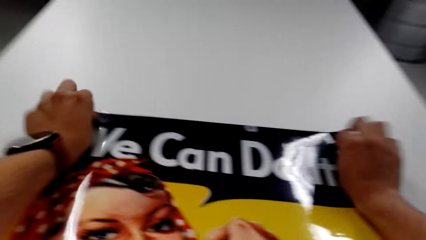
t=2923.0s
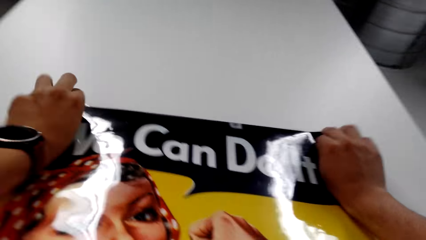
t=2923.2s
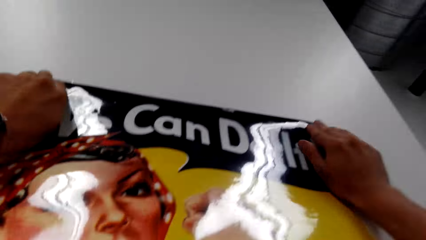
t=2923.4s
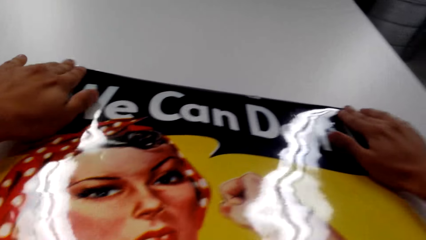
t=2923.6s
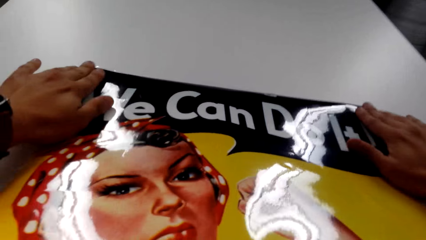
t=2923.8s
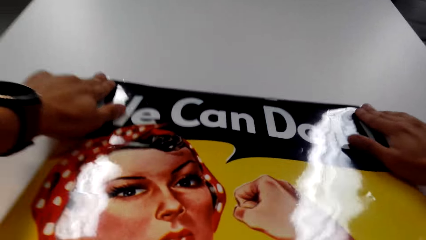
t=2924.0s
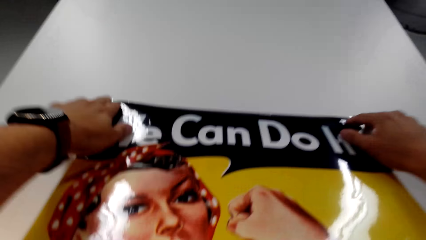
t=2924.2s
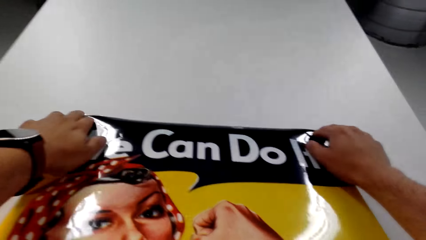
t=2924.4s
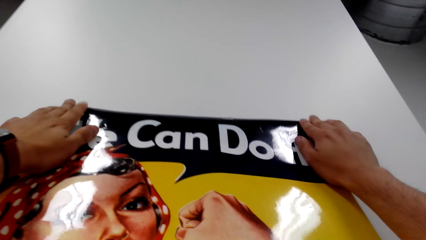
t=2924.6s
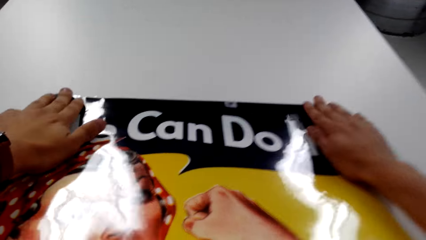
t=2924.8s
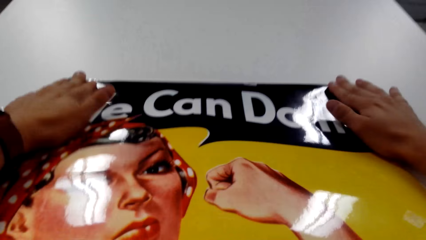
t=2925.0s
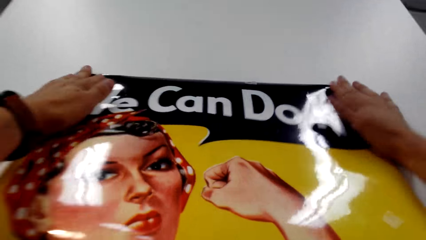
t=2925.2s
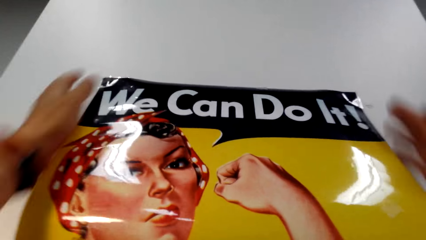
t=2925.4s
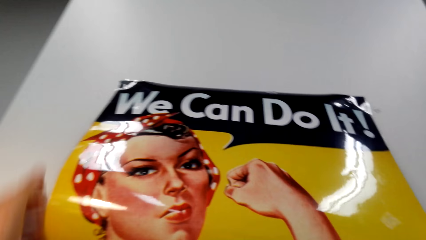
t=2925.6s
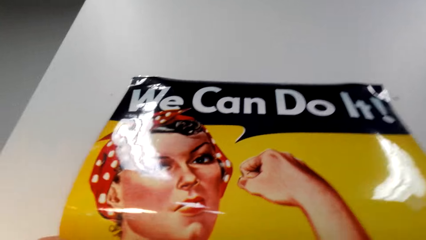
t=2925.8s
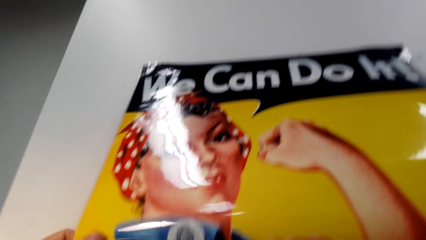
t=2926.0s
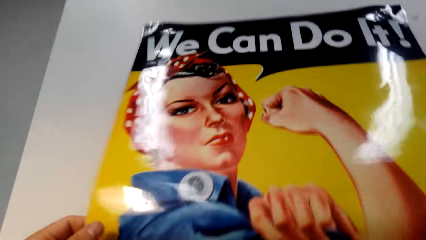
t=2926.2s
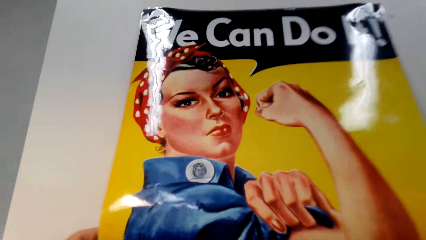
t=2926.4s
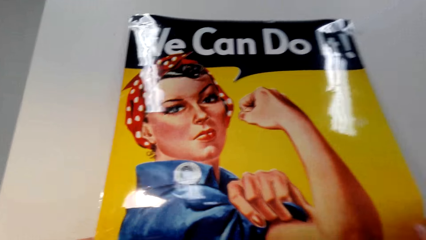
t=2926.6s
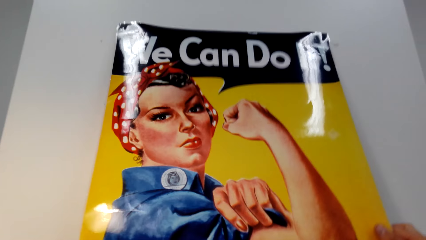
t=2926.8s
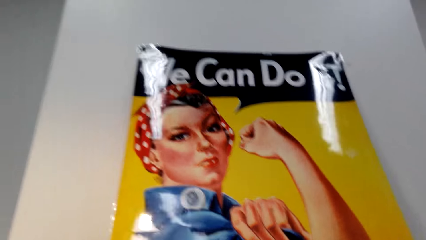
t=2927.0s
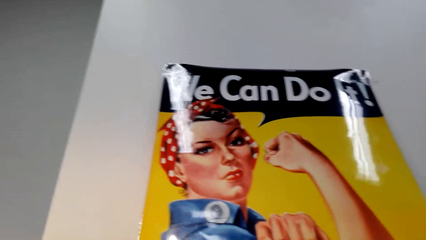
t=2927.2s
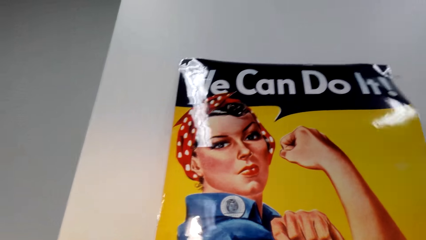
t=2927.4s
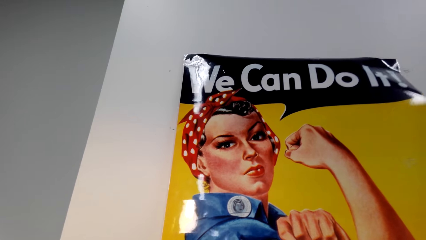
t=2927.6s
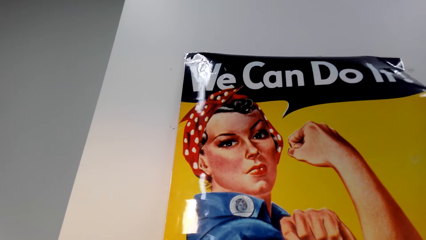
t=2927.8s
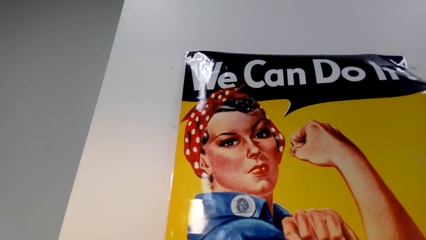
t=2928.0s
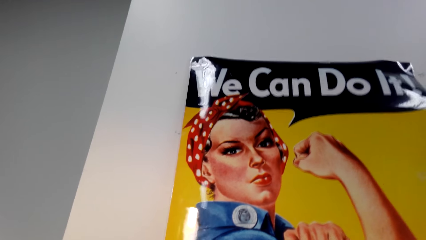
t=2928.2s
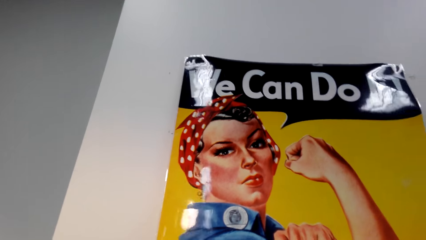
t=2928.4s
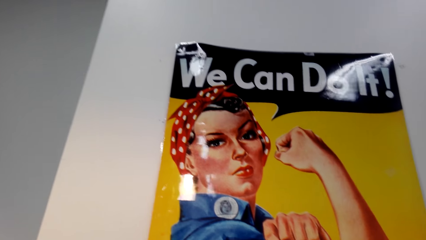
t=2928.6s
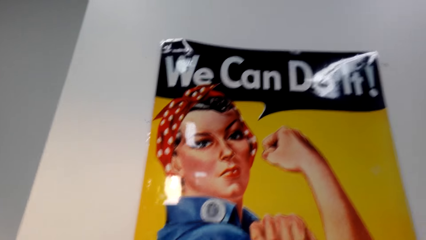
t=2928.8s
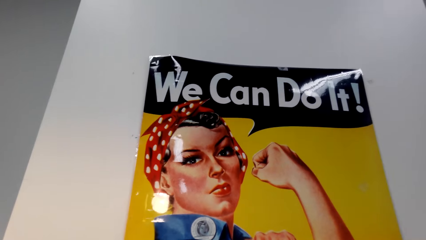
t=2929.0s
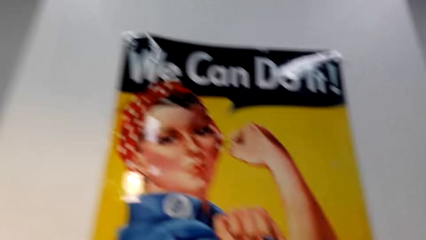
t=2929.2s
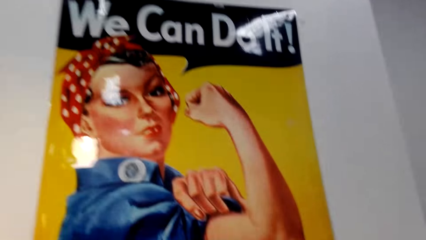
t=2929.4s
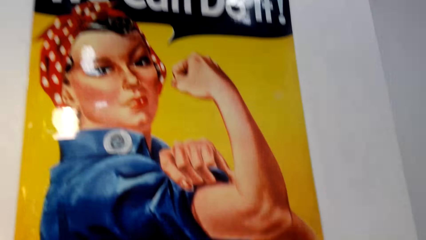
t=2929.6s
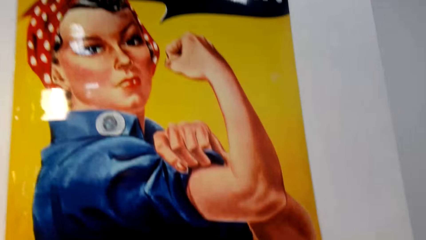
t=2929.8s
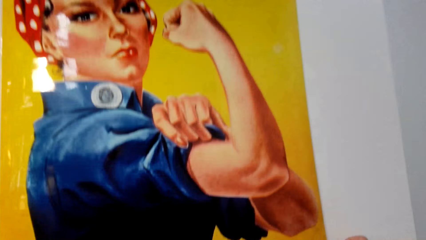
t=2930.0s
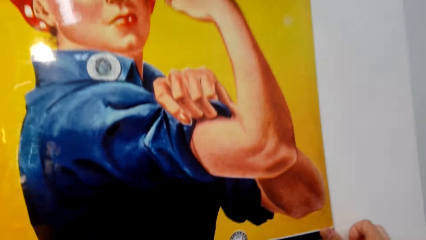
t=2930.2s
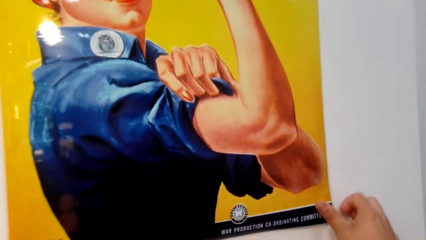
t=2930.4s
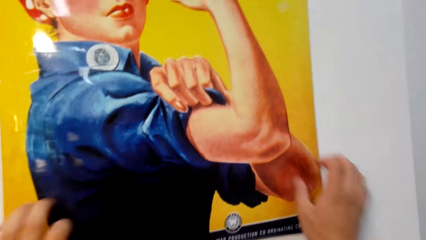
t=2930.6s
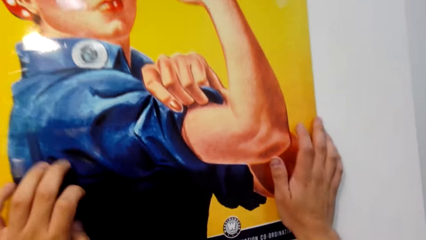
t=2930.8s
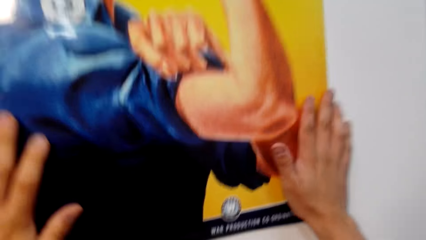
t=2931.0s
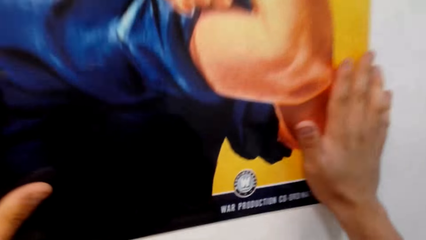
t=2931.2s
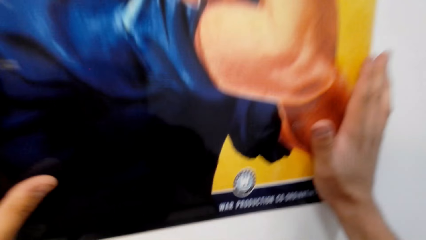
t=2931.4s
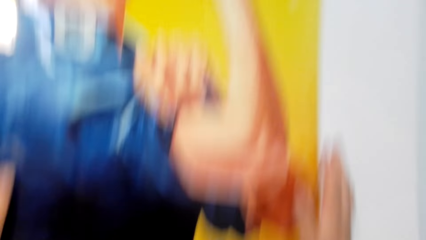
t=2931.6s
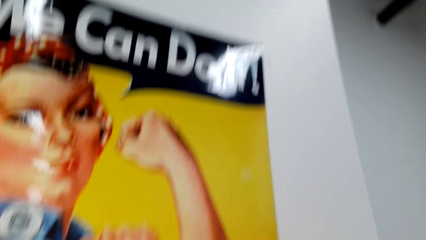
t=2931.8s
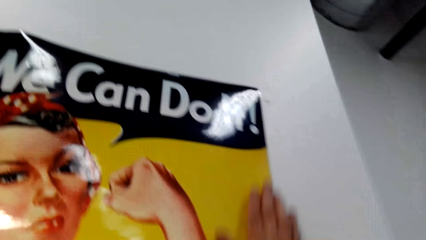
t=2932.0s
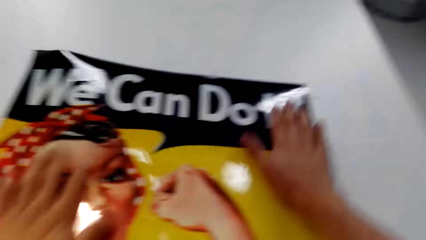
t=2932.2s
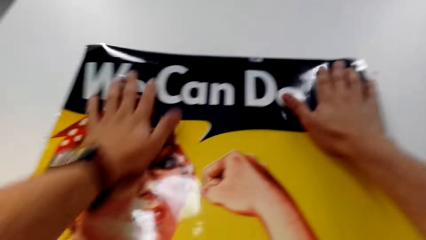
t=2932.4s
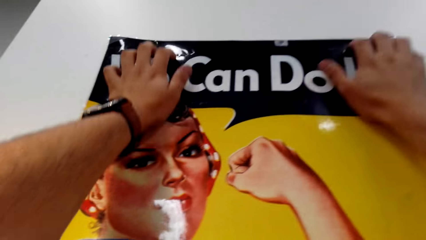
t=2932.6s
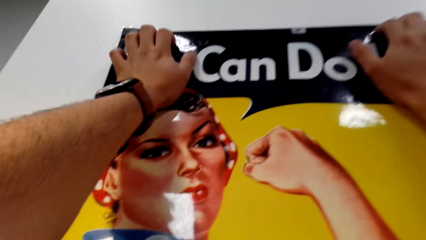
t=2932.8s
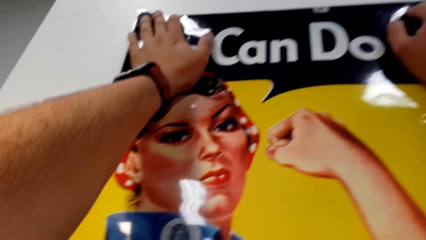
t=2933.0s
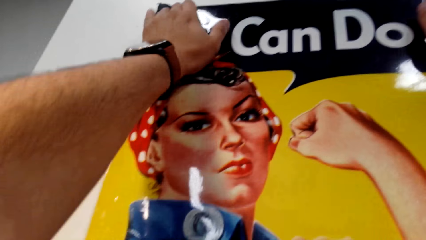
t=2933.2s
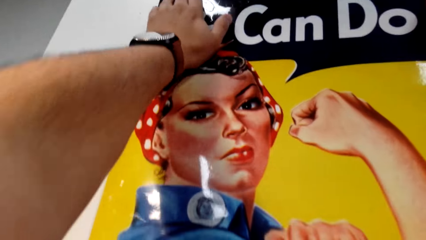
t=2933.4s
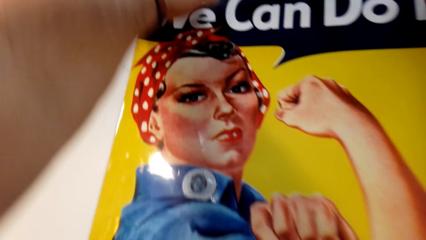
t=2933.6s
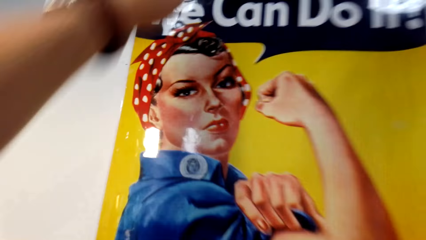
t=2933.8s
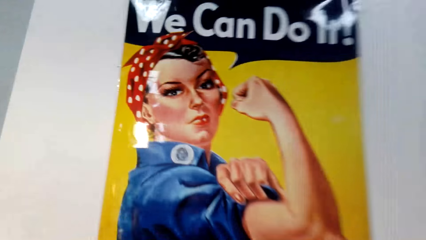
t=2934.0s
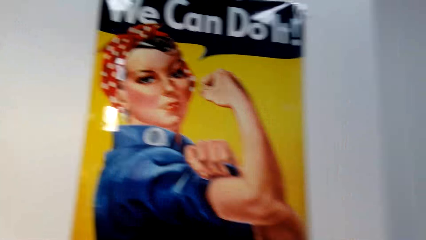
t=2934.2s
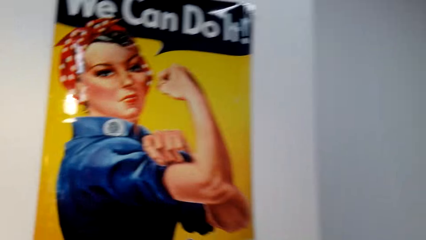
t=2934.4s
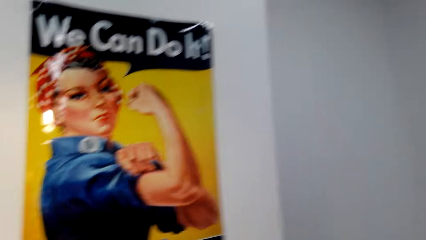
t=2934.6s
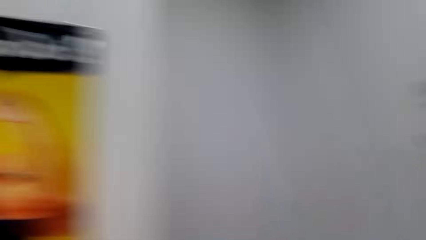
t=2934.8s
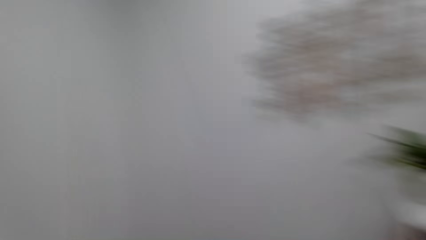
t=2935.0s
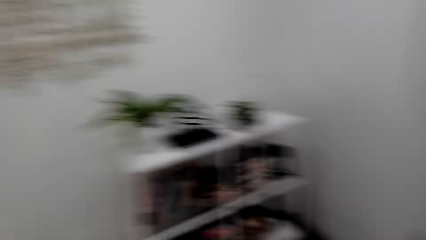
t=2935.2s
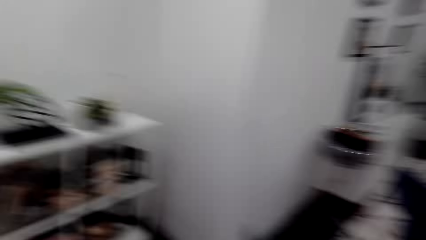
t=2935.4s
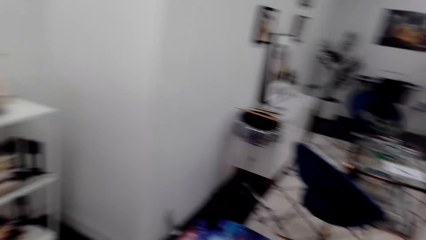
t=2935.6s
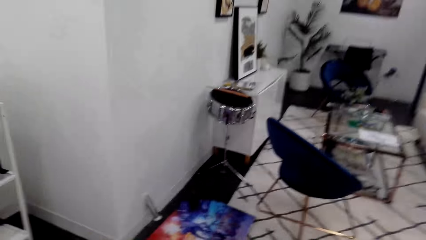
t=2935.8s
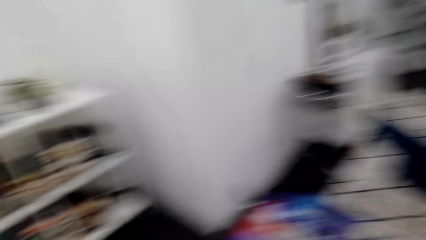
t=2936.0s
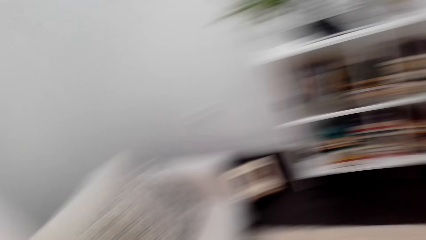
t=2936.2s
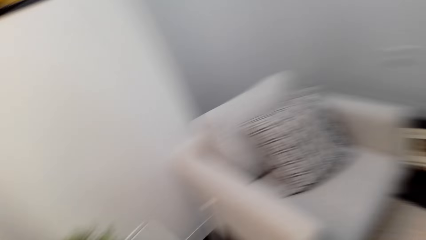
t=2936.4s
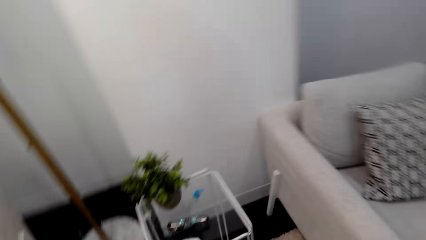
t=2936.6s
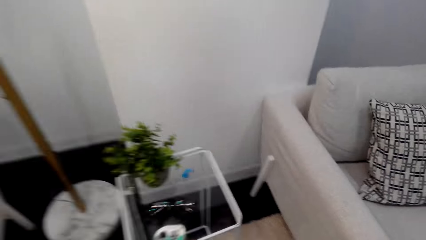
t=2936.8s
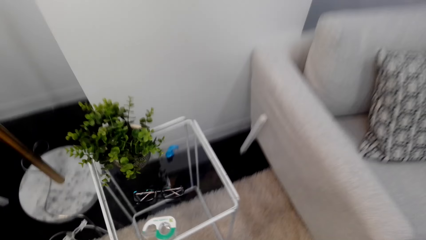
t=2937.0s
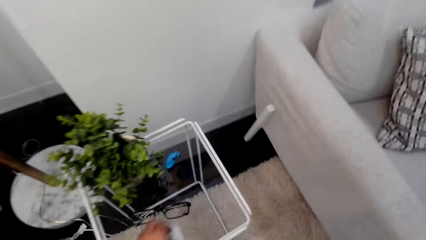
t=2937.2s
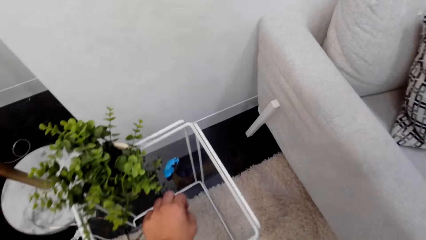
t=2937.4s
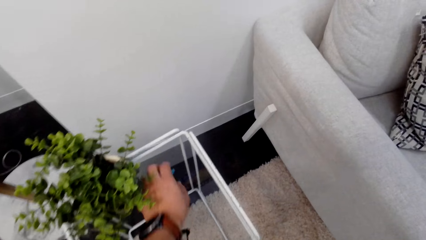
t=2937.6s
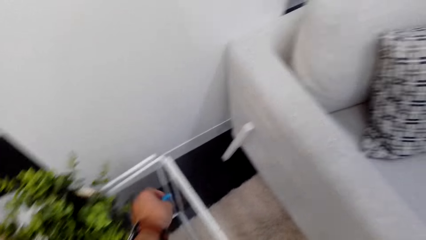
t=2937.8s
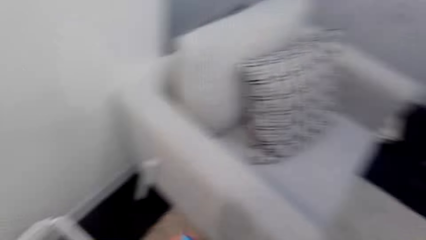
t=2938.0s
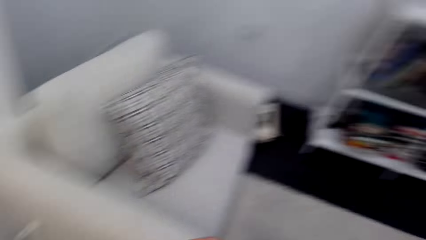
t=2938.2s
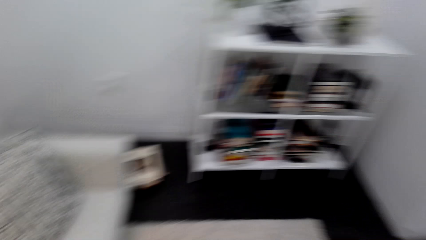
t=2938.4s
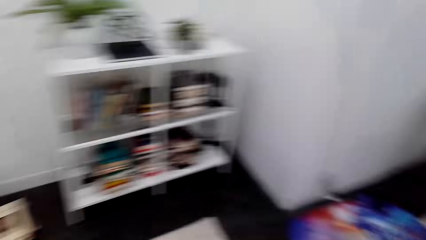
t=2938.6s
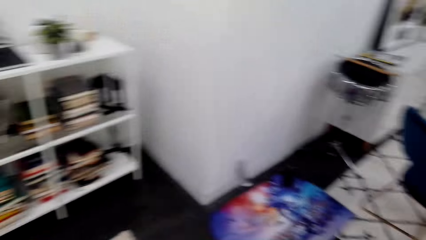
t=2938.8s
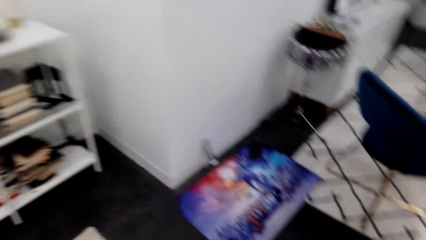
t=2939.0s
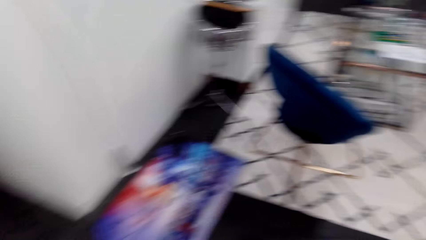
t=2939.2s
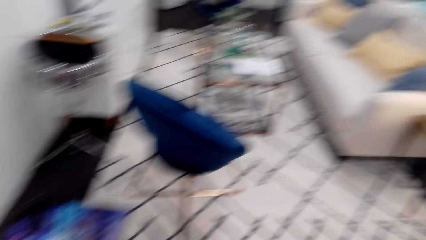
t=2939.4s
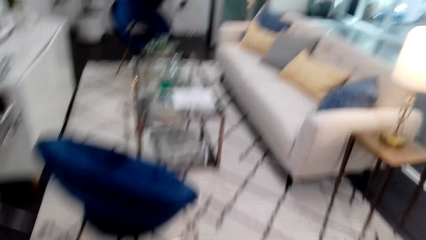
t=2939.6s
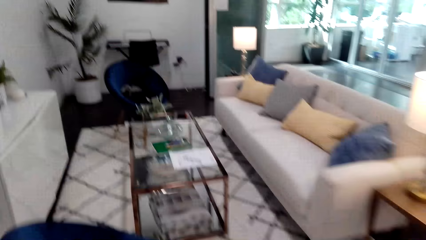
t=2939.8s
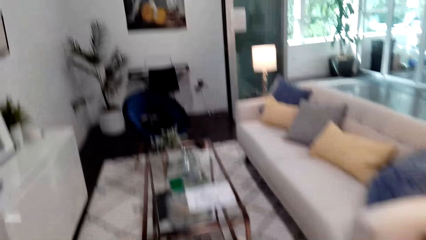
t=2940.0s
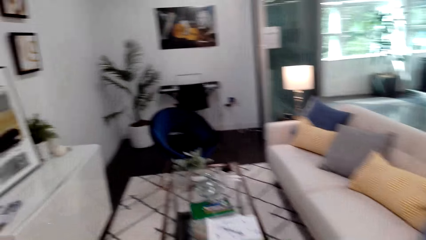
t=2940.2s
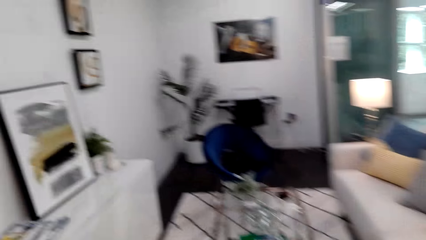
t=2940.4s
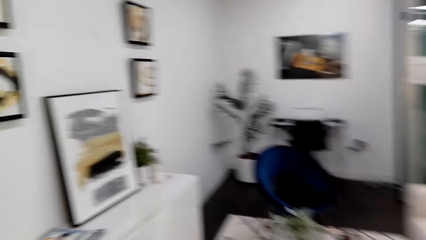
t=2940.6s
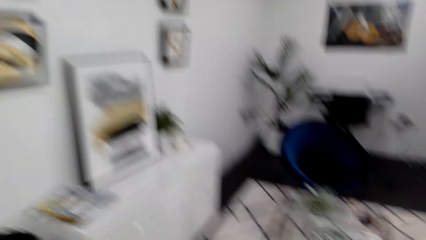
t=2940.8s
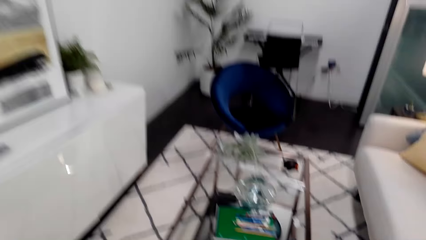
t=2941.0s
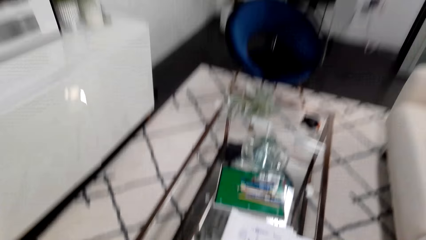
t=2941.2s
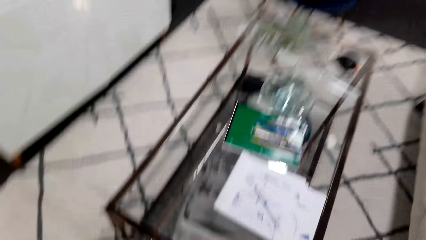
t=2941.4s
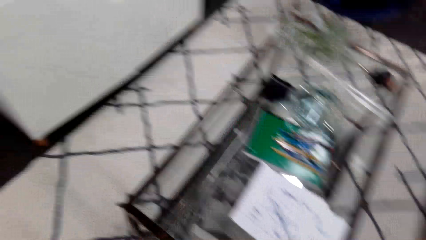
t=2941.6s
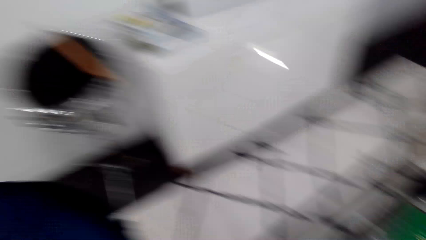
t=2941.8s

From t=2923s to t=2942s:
The camera wearer sticks the wallpapers on a wall. They walk around the room. They pick a rubber. They walk in the room.
